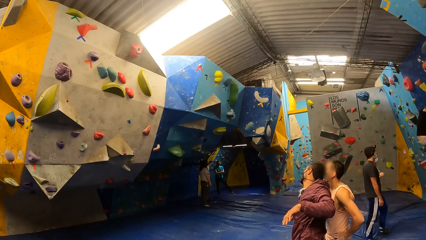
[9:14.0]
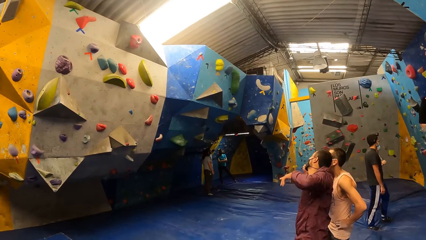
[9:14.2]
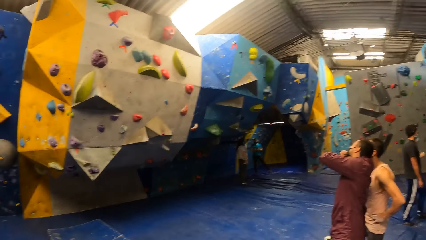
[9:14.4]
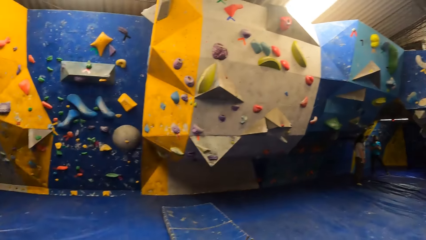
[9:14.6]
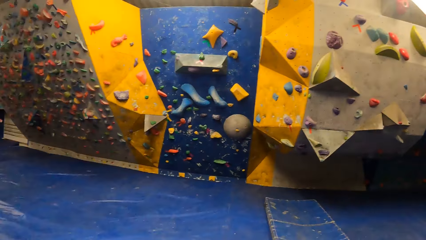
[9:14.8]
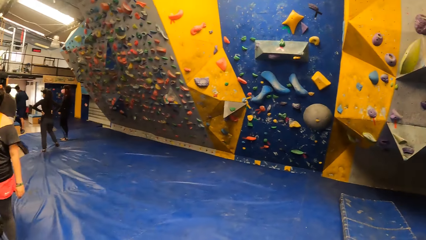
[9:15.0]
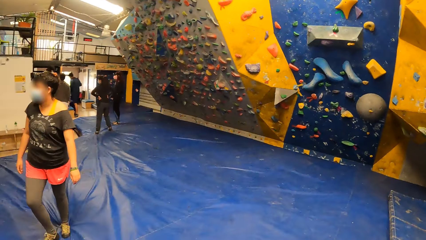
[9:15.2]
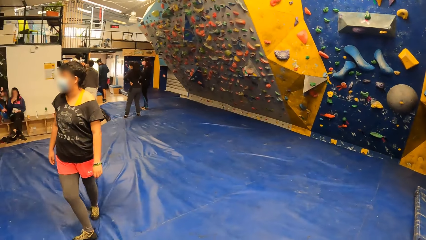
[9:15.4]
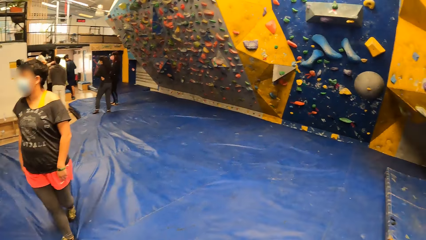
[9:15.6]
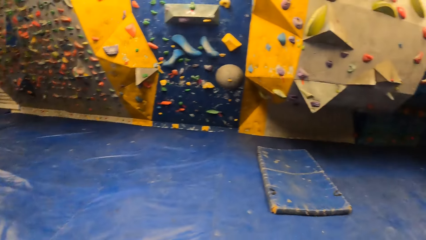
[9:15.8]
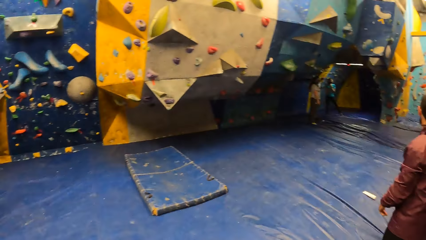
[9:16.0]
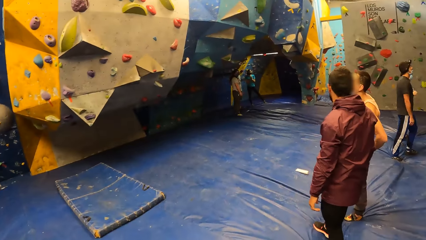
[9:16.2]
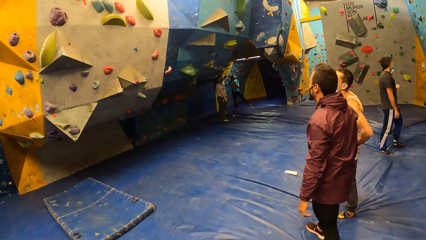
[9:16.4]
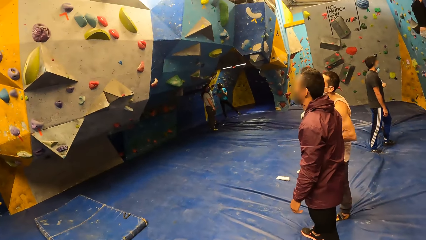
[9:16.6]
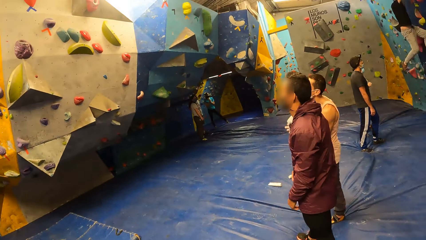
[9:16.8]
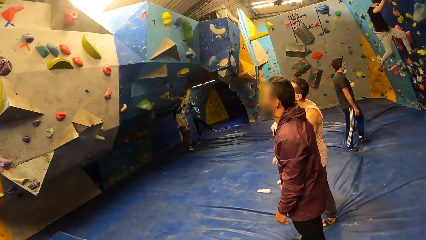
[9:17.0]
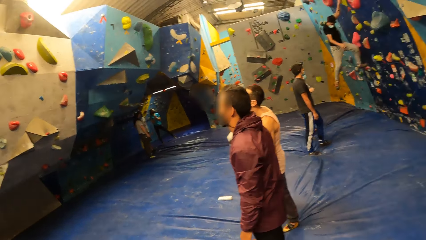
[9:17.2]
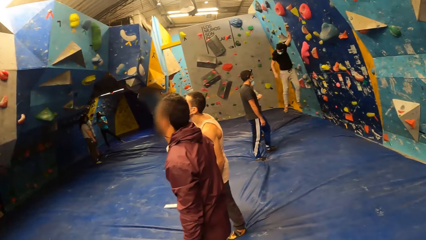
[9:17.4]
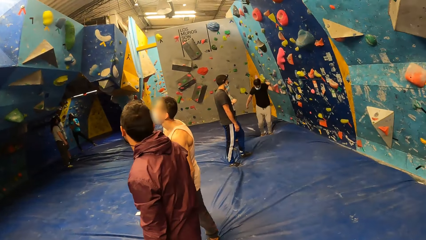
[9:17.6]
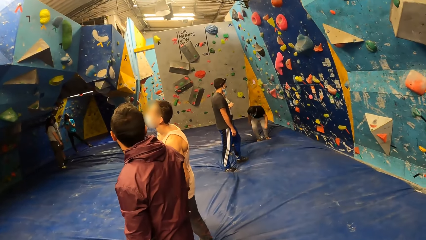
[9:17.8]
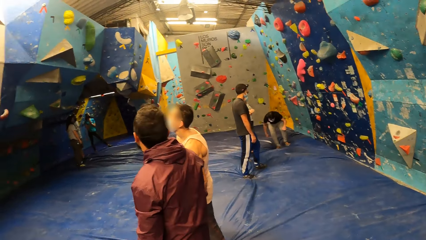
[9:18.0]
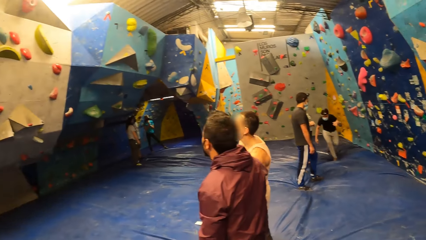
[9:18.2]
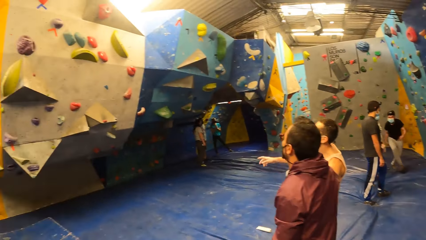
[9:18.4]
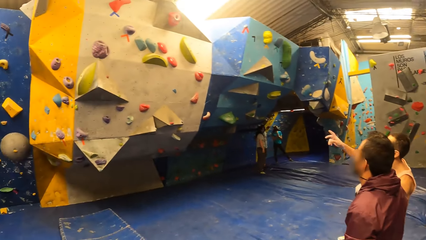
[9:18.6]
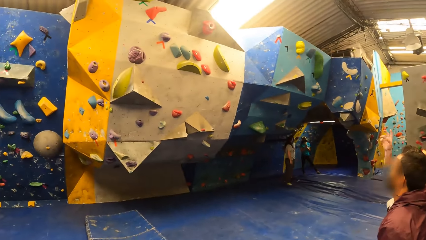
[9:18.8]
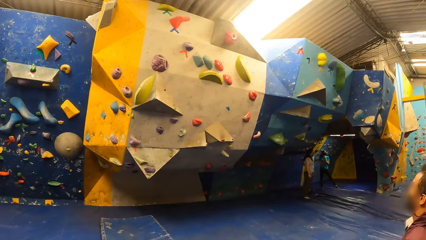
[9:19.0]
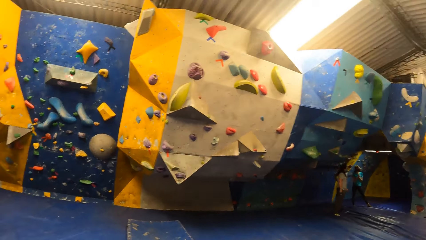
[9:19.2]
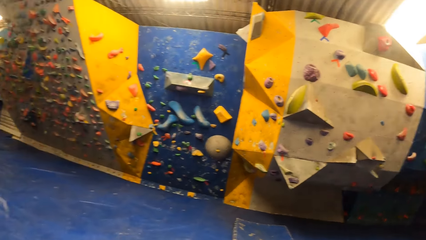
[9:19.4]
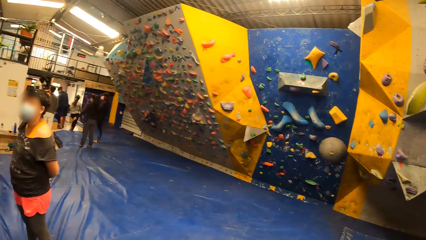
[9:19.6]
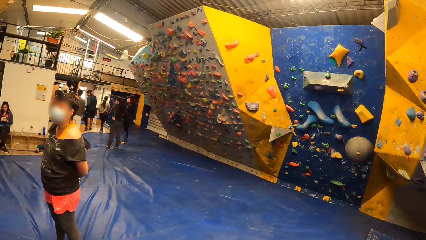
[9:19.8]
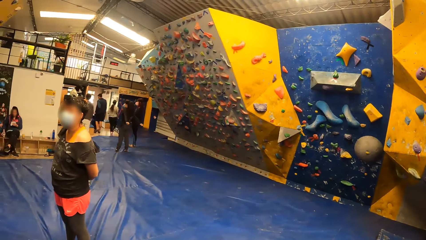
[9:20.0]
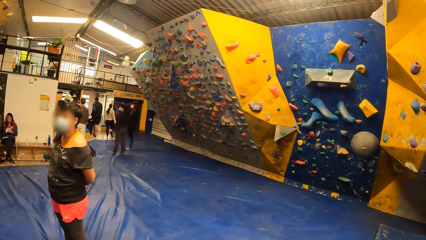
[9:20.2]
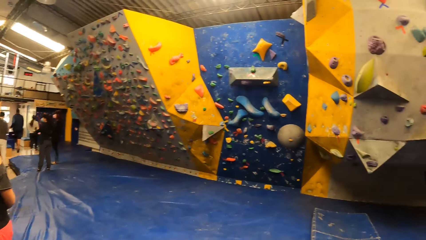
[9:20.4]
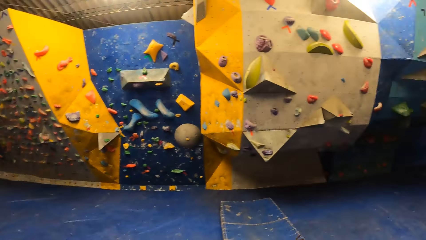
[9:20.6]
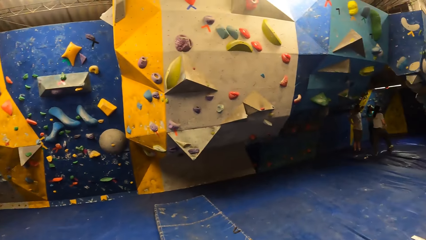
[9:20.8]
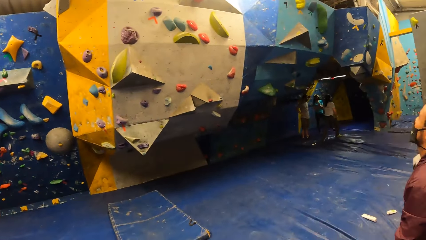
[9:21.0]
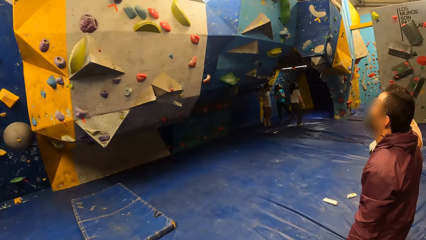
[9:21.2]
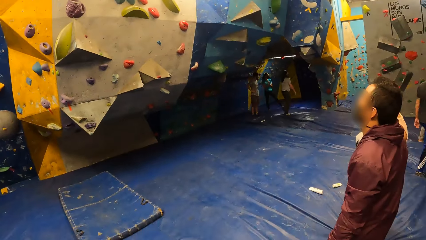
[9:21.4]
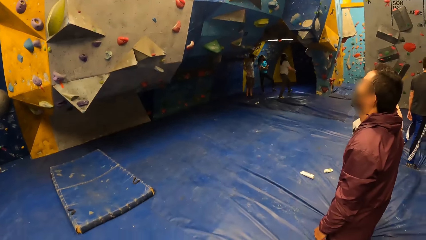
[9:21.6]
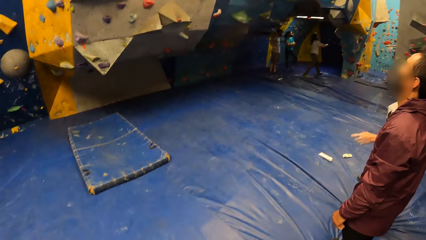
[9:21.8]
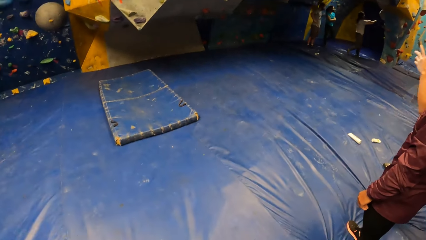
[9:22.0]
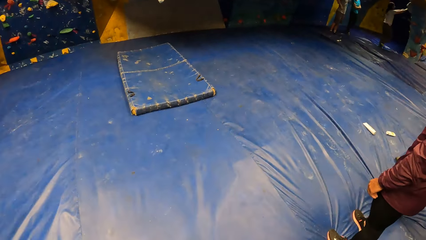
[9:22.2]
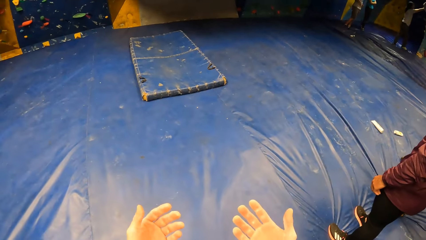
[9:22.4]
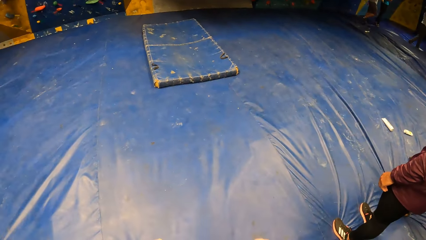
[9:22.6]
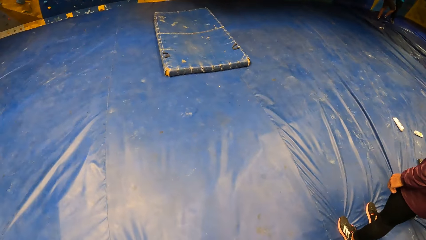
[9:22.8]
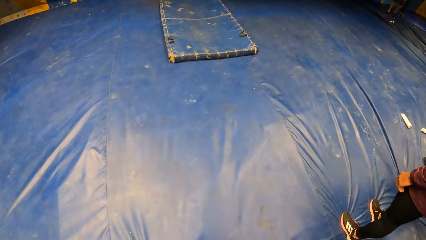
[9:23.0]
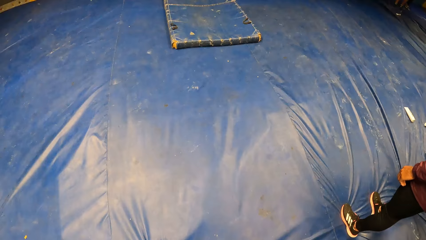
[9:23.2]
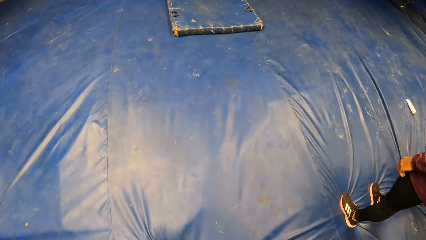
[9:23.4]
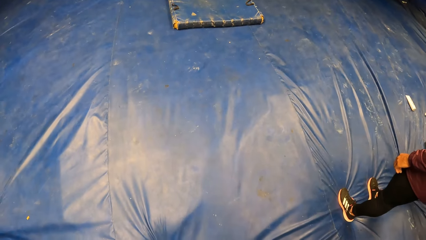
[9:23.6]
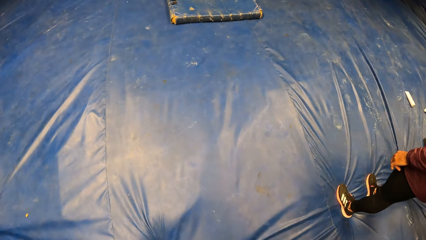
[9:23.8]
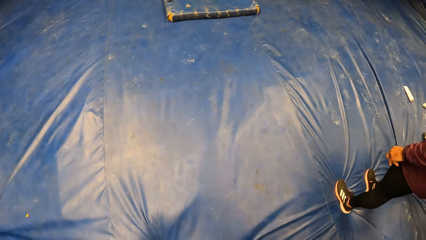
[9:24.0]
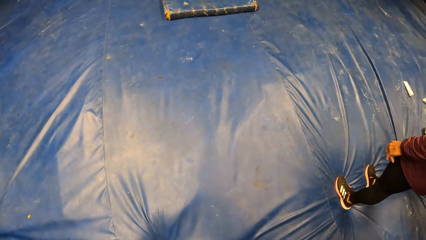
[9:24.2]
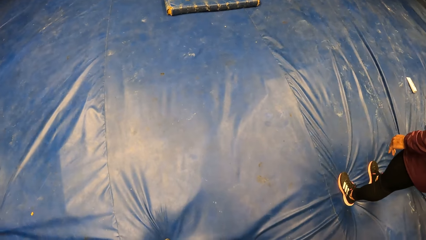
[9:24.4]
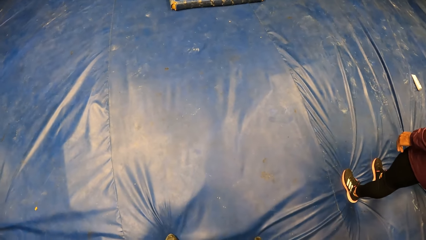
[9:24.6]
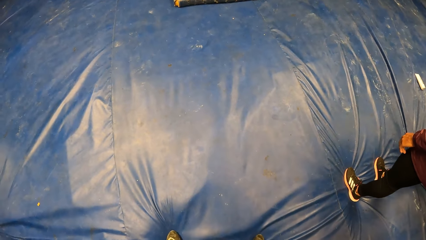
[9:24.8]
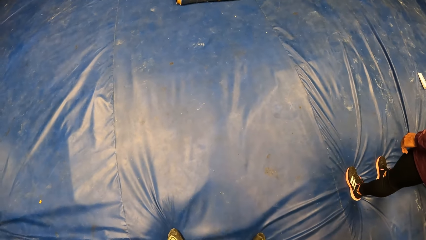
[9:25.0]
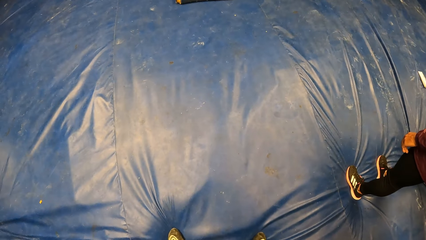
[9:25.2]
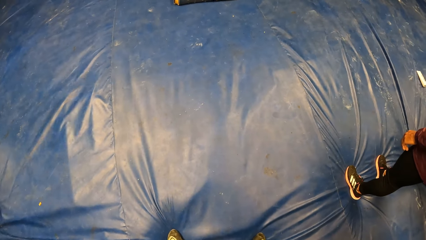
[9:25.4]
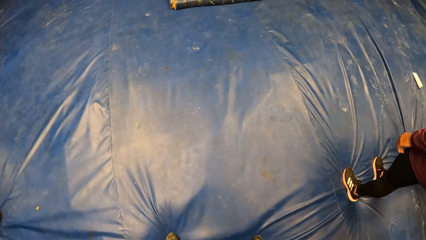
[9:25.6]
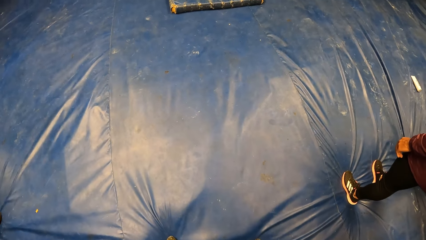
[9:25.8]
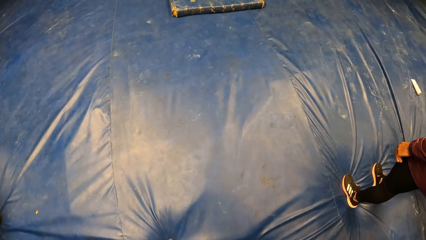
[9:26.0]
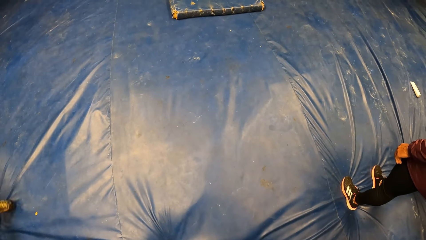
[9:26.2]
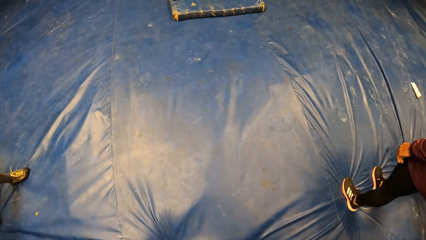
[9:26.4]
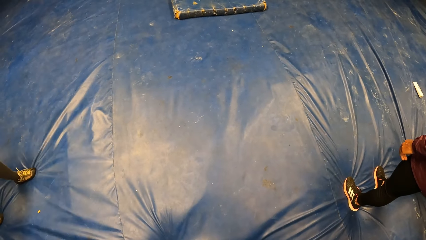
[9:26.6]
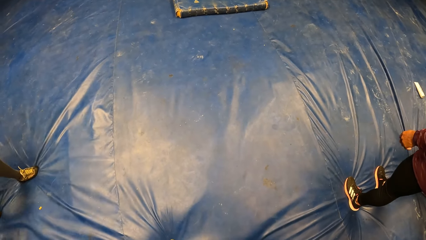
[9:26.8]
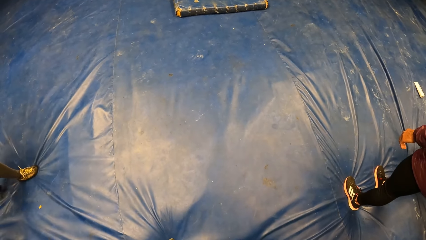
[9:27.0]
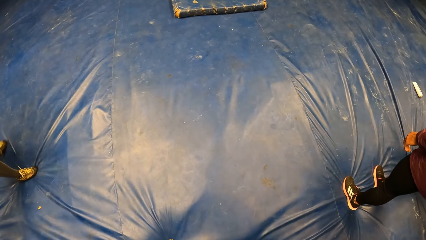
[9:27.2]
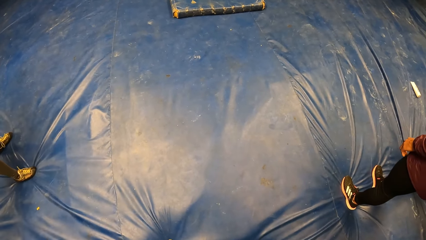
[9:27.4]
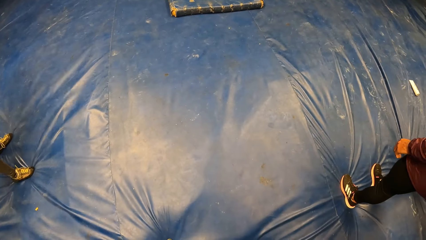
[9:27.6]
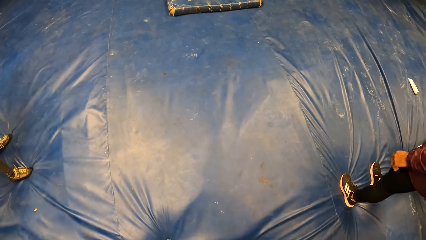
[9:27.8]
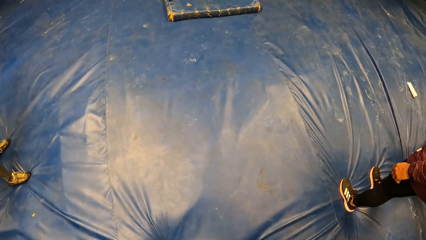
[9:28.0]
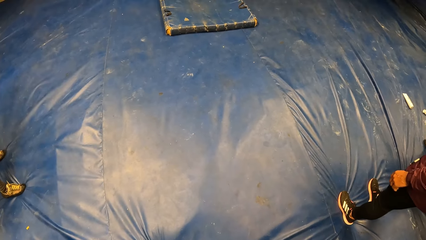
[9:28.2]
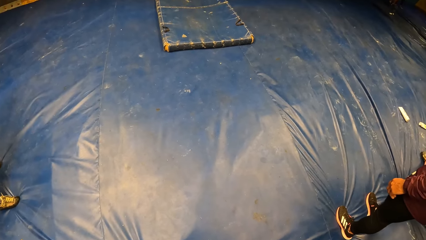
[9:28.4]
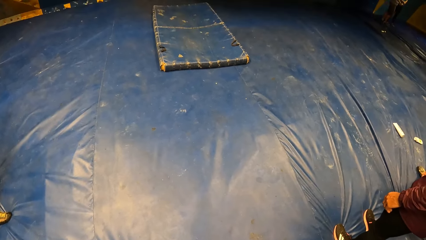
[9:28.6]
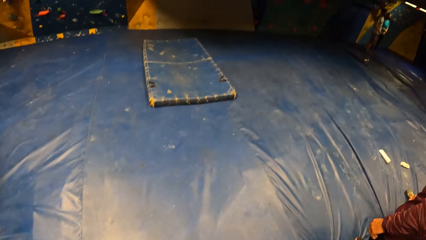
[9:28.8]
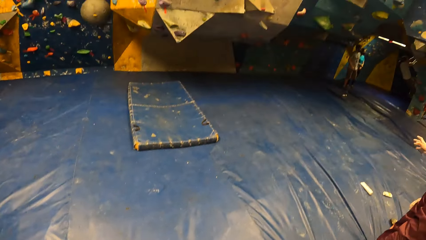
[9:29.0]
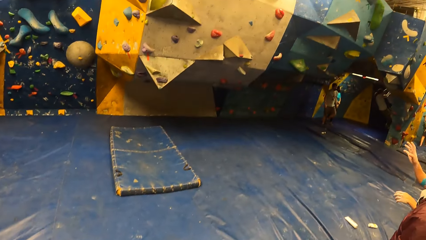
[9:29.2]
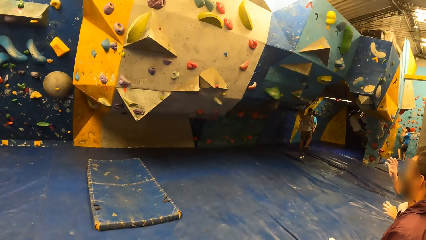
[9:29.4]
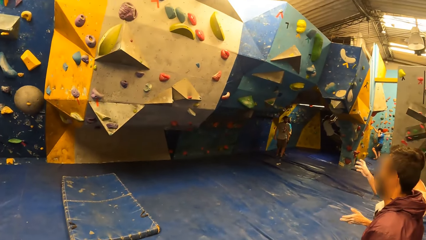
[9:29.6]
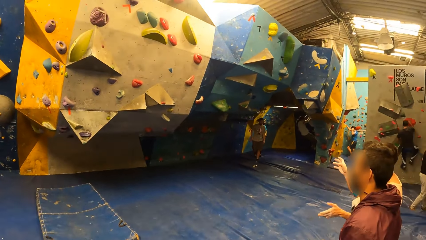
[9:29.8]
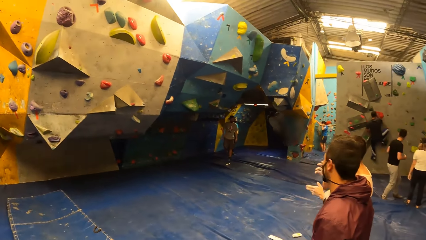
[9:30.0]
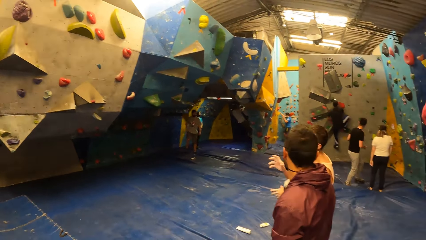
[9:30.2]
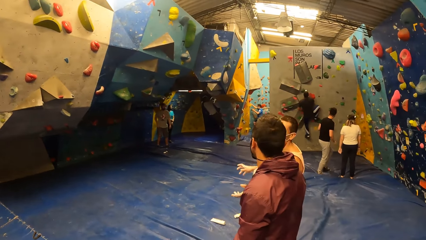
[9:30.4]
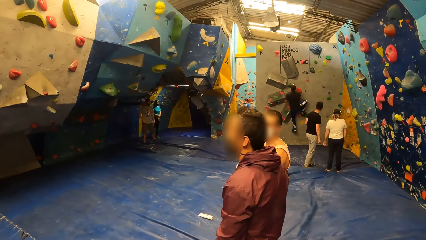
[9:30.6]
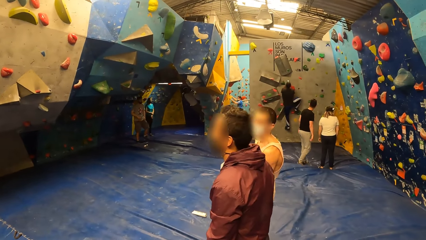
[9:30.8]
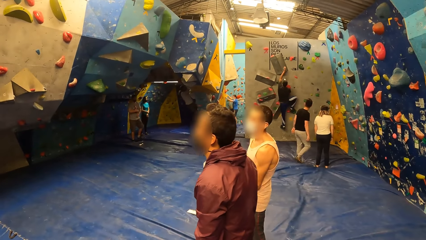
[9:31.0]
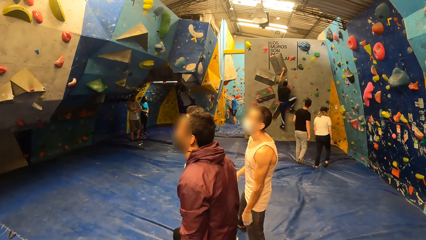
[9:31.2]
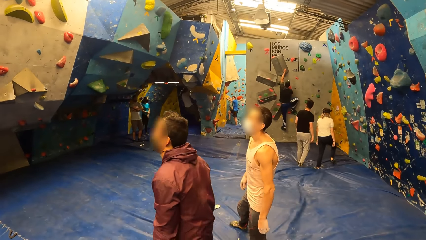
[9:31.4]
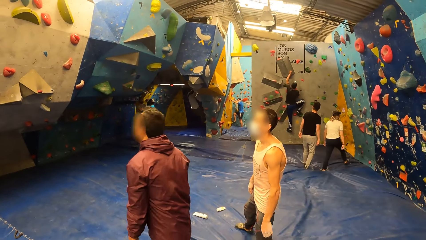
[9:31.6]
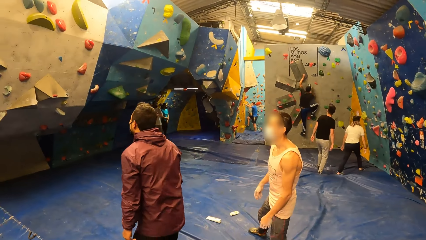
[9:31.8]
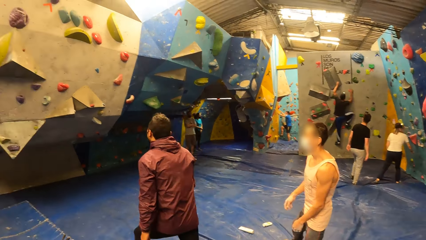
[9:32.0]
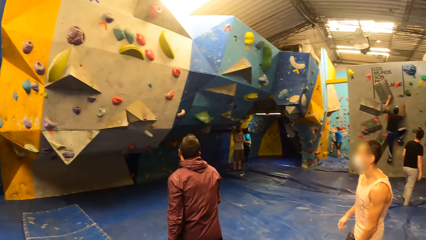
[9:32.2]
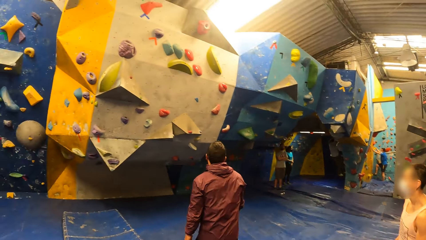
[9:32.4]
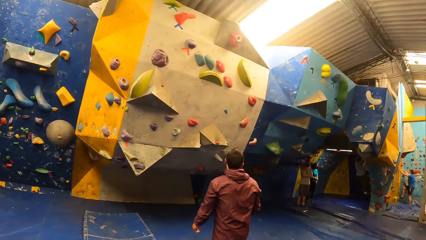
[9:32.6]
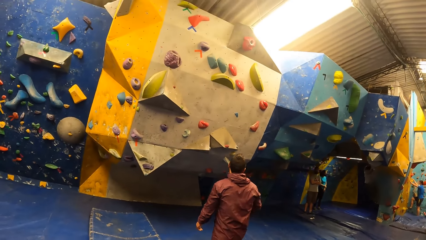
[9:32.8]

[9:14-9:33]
The camera wearer looks at a person. The man falls from the rock wall onto a mat. The camera wearer looks at another person. They look at the climbing wall. A woman touches the rock wall with her right hand. The camera wearer looks at the hands. They look at the floor, look at the legs of a third person, and look at the shoes of the first person. The woman climbs the rock wall with both hands. Another man touches the rock wall with his right hand. The first man climbs the rock wall with both hands. The camera wearer looks at the climbing wall. The other man touches the rock wall with both hands and climbs the rock wall with both hands. The camera wearer looks at the third person.
